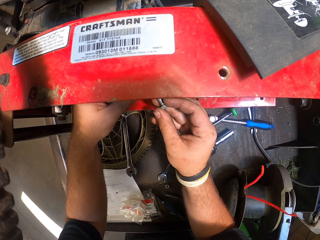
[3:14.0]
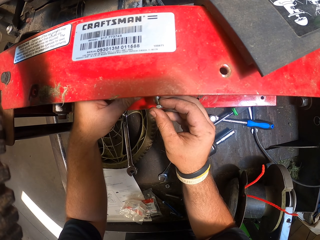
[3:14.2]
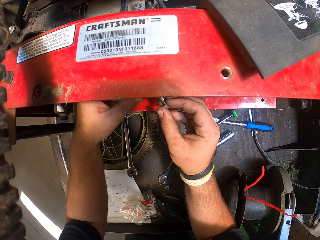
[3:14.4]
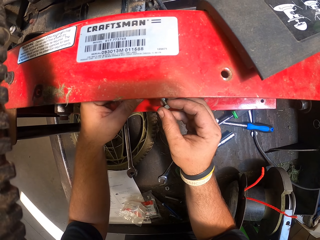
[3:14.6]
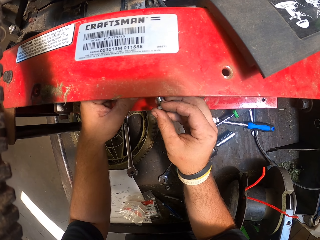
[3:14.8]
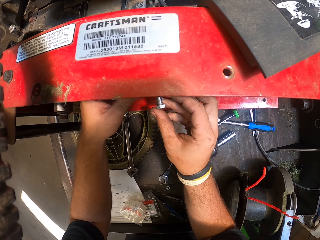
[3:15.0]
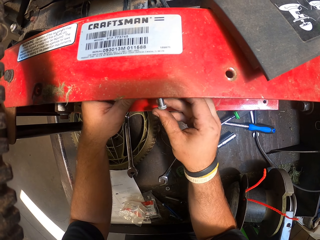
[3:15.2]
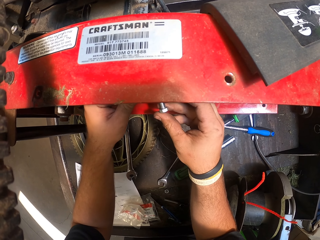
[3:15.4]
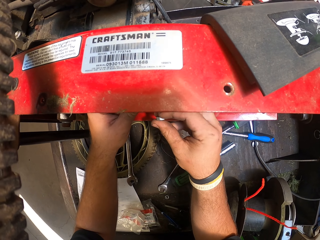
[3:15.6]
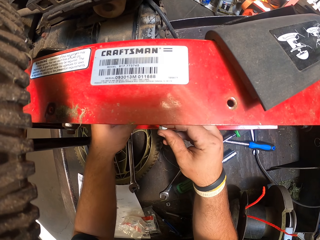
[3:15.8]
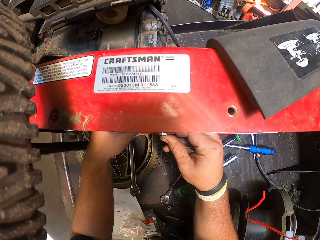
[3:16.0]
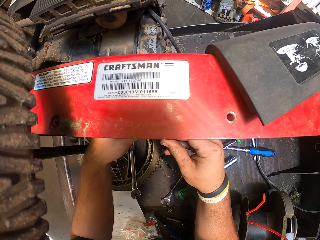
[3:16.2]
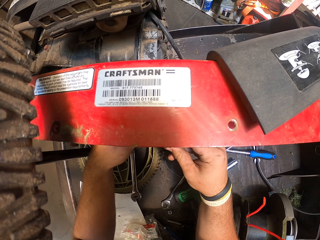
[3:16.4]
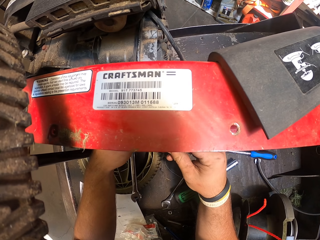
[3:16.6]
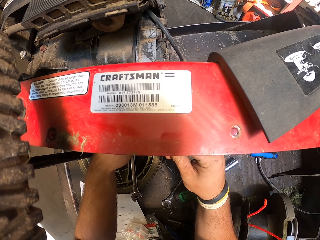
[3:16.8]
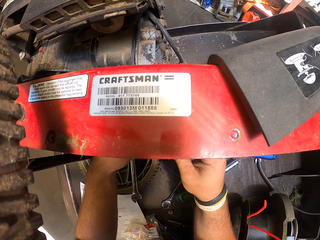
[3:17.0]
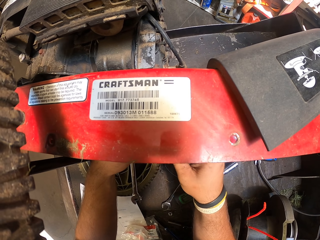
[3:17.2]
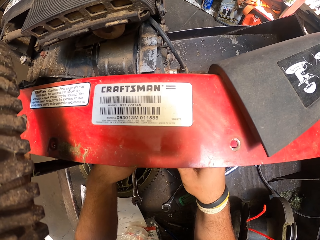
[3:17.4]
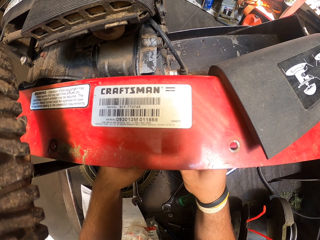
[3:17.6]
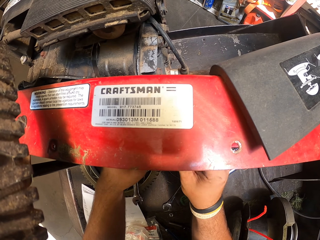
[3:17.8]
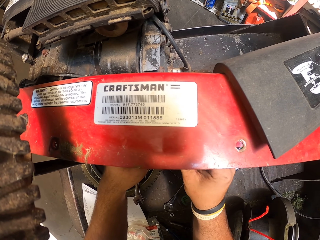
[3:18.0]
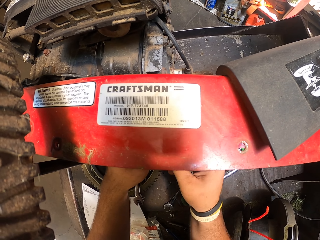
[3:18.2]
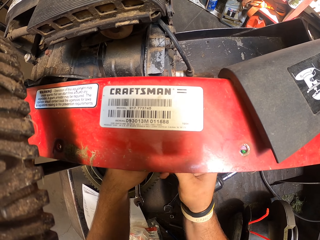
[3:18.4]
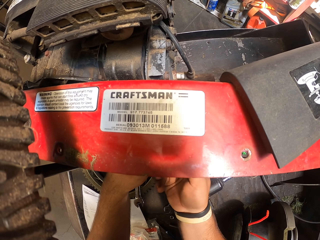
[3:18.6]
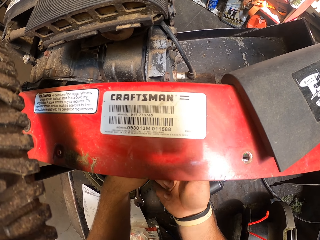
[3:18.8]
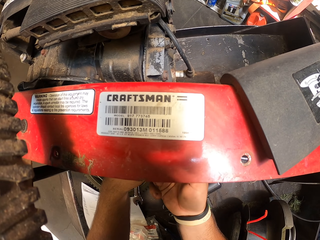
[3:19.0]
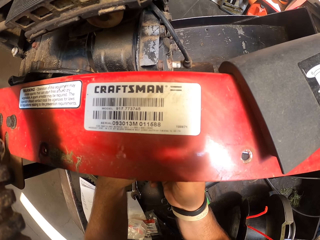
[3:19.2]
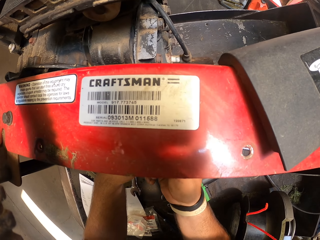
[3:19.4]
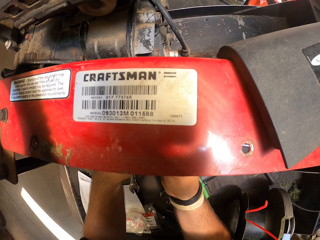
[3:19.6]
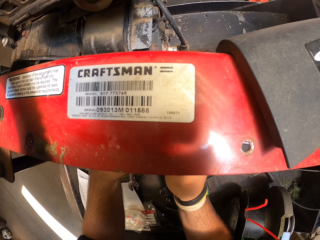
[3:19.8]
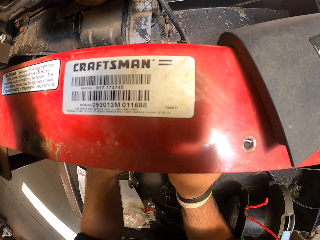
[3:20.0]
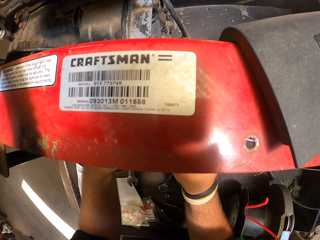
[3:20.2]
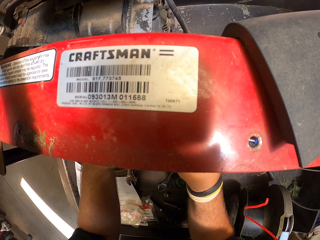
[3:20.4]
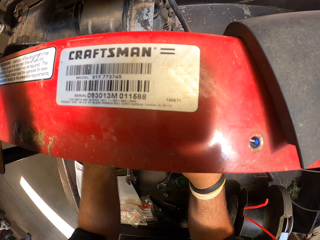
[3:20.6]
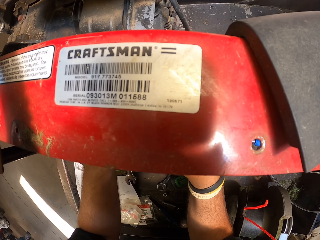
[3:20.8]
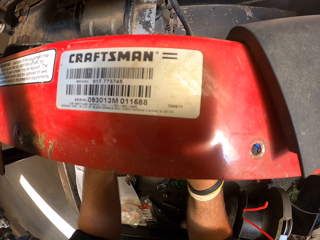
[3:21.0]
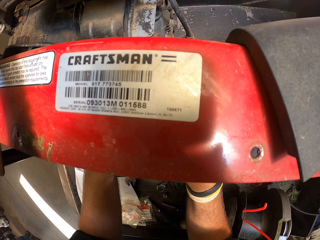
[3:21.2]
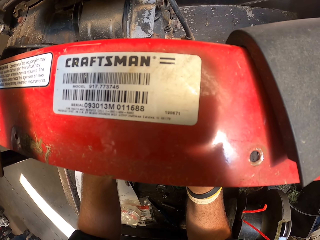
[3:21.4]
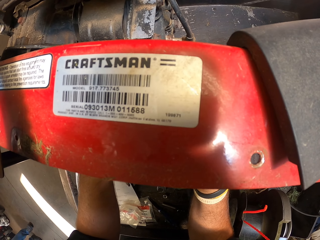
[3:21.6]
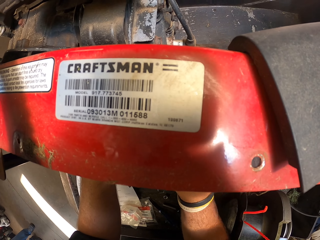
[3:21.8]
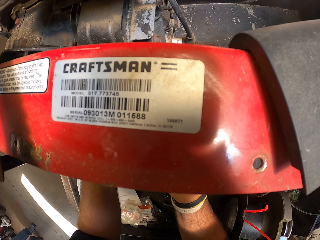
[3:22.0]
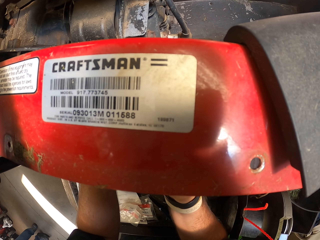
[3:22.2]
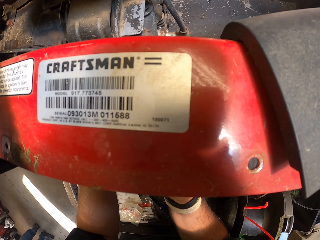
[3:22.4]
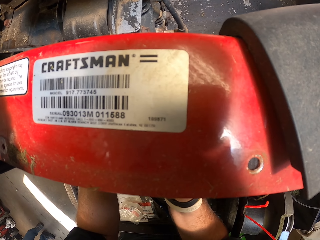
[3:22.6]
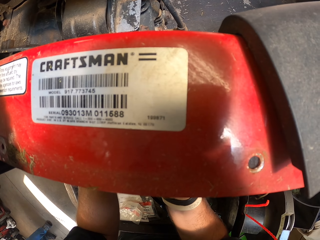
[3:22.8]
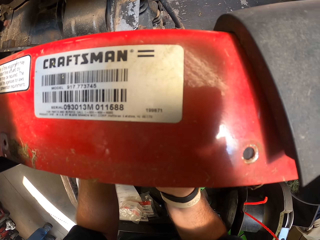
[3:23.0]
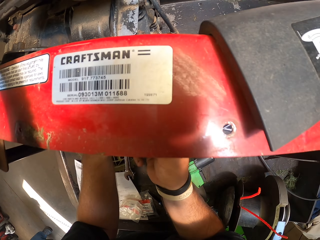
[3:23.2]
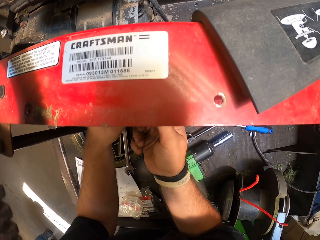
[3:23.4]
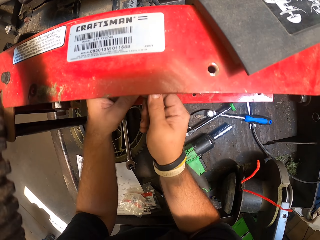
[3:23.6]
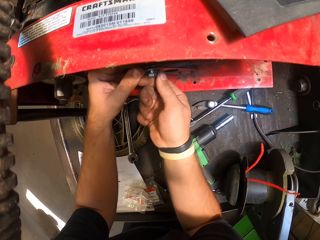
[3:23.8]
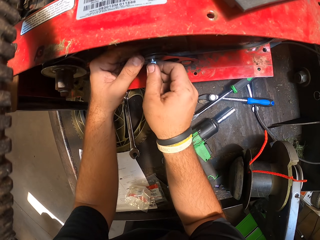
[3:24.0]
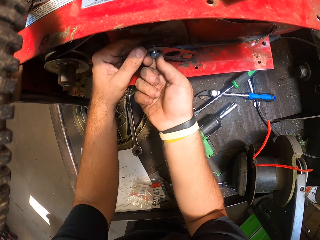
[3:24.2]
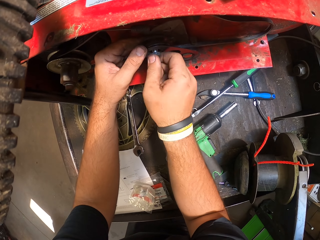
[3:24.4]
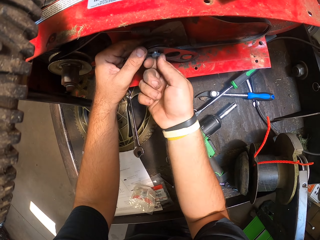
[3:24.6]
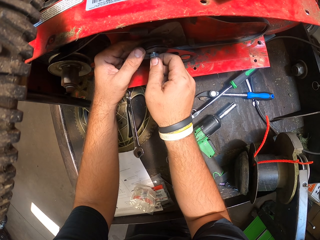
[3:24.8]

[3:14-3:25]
The camera wearer puts the bolt on the roller. They adjust the bolt by hand.

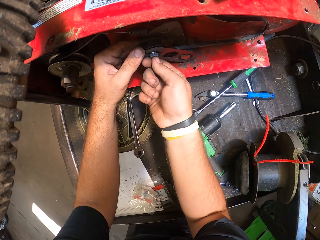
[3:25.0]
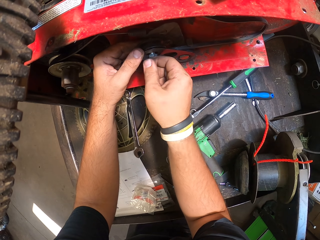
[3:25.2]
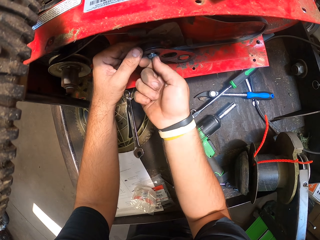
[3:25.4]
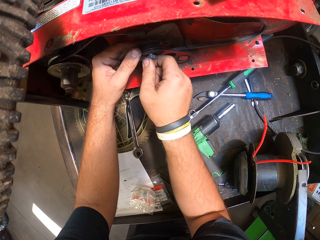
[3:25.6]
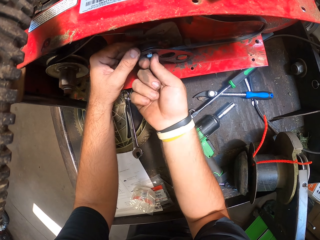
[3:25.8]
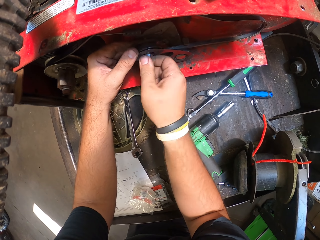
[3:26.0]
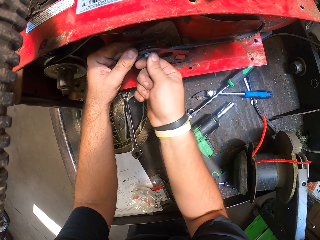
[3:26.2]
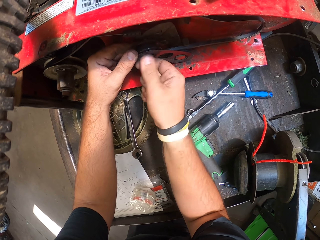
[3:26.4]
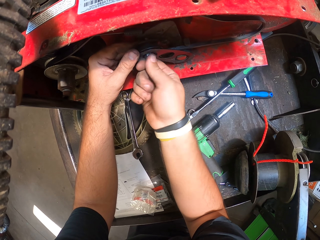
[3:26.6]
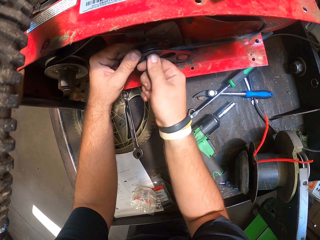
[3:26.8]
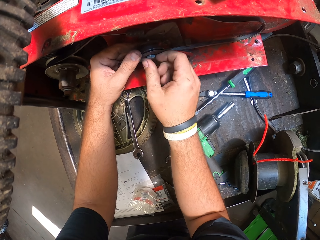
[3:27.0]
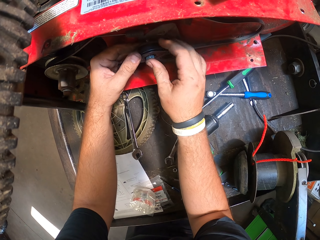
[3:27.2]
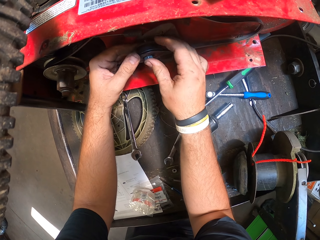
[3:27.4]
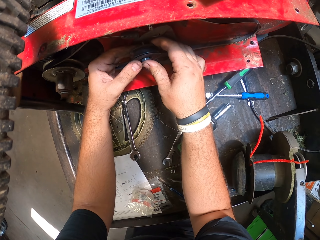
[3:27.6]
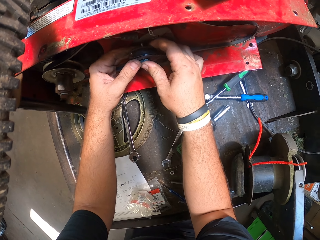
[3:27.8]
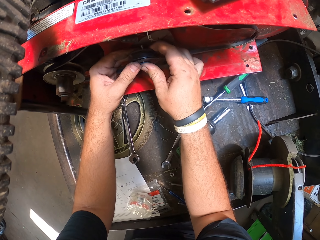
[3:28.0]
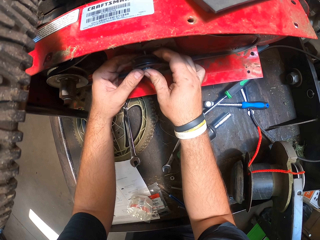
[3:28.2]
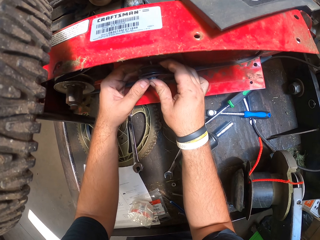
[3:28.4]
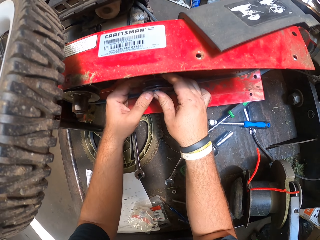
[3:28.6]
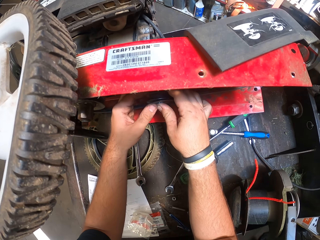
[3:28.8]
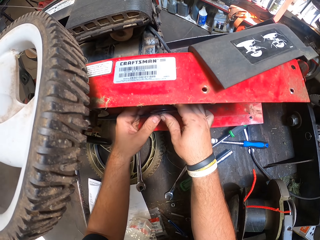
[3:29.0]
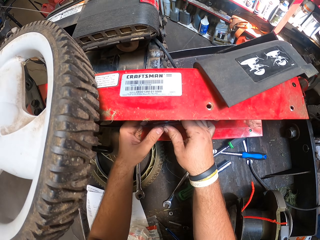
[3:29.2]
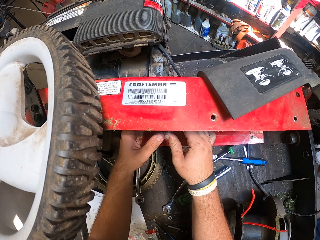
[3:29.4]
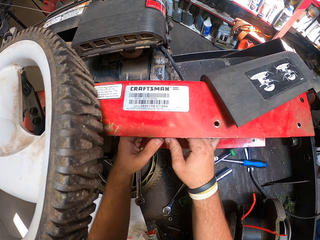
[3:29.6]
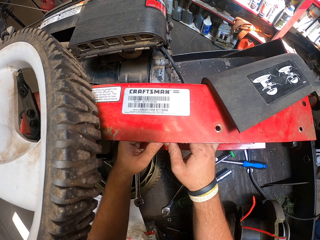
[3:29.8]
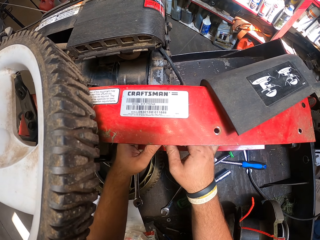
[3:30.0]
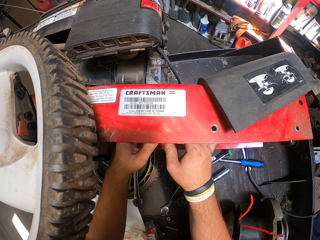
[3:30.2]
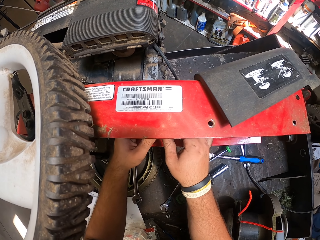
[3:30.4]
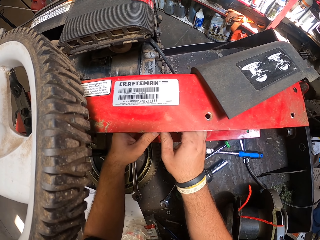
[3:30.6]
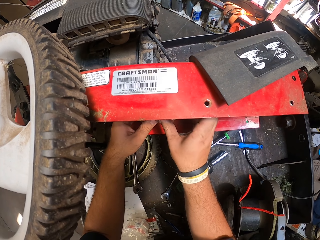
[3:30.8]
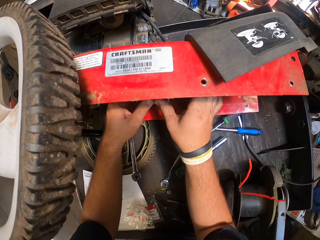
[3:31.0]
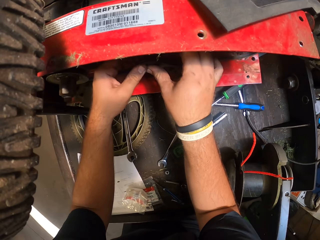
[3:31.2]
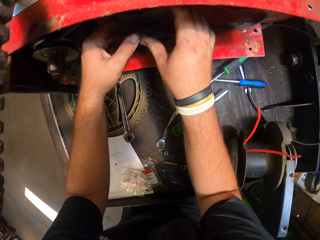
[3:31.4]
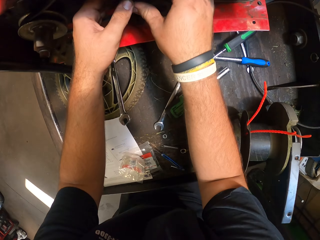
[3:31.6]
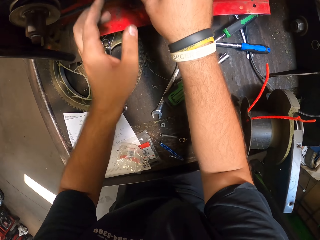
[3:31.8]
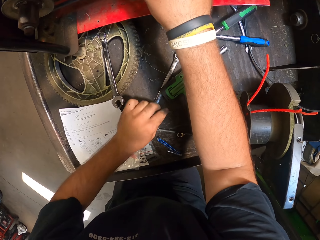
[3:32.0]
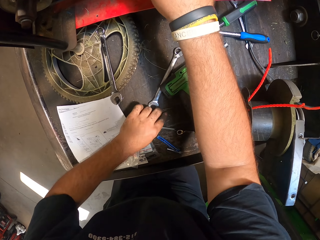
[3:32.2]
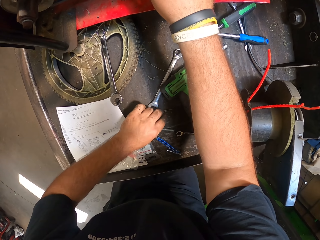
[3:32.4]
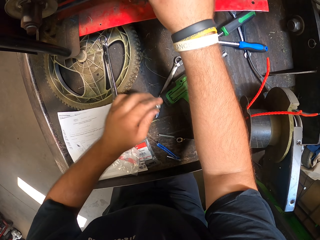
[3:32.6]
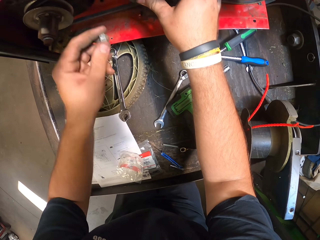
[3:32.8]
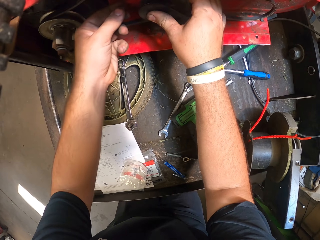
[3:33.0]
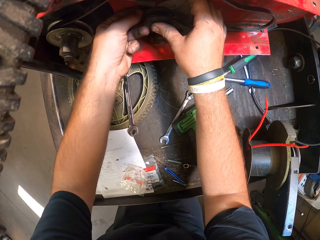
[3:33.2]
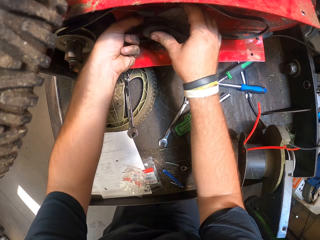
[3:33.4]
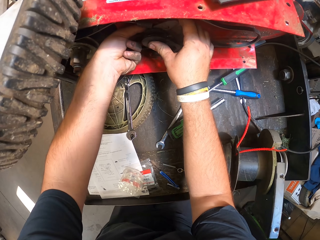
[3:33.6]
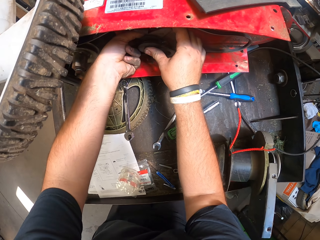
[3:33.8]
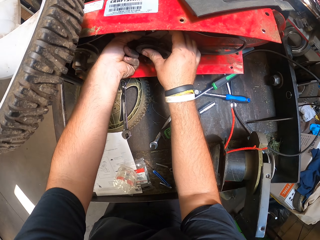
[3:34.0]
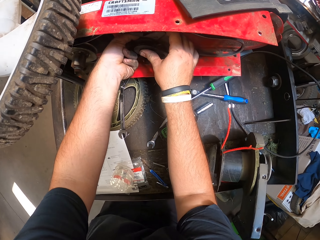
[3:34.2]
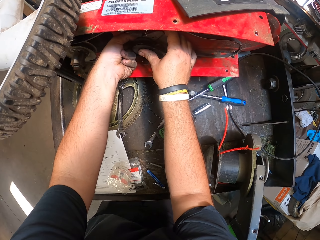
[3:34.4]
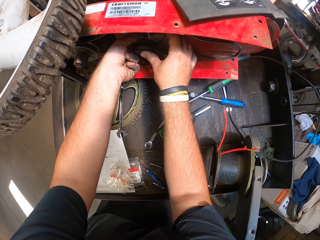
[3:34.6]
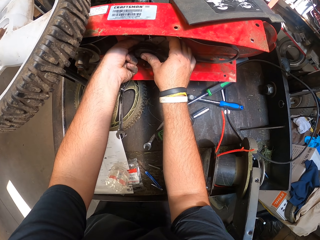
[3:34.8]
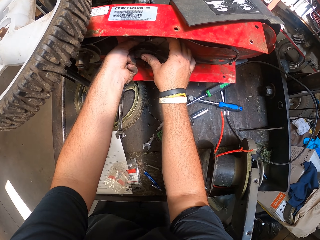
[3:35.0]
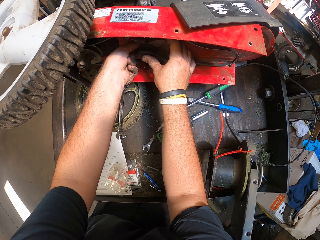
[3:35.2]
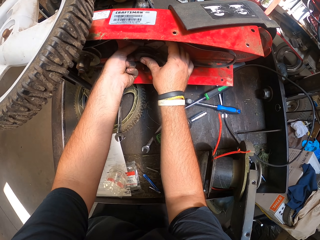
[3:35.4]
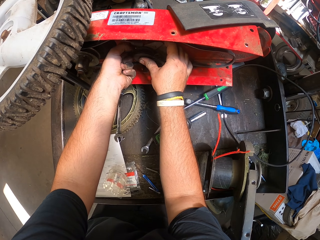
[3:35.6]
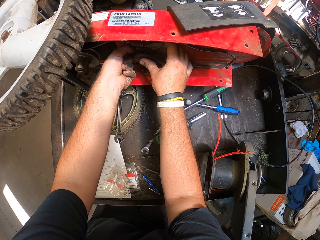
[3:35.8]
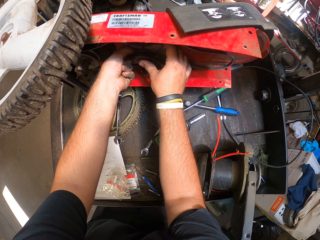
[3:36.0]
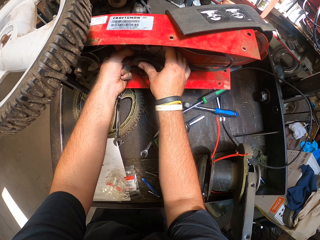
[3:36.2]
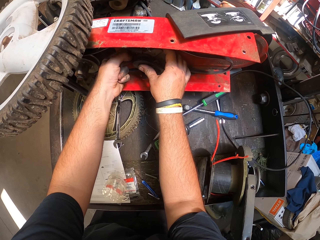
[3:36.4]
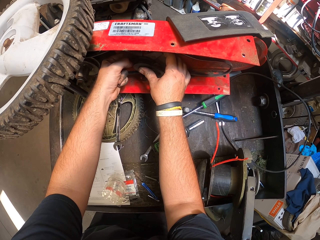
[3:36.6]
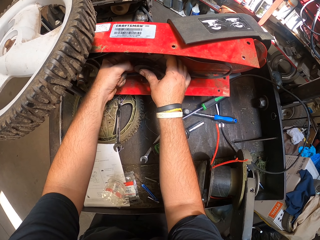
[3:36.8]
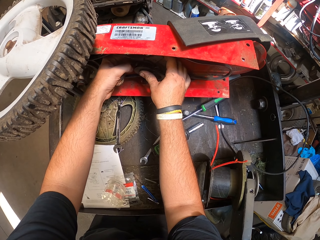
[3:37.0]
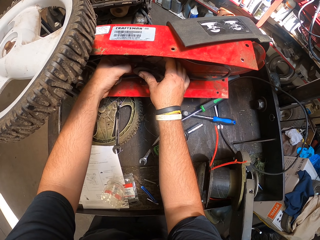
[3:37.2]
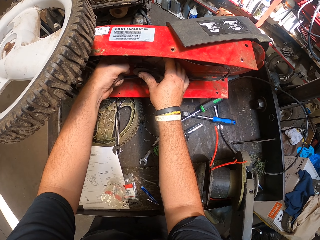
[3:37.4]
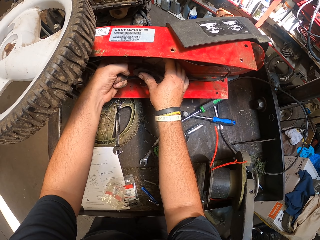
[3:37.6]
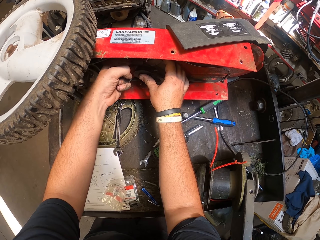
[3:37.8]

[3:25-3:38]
The camera wearer presses the bolt. They take a nut and put the nut on the bolt. They tighten the screw.
